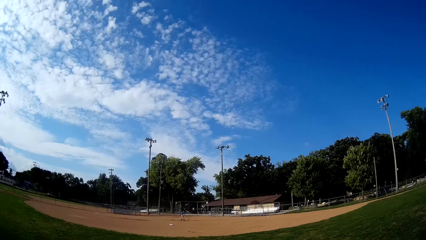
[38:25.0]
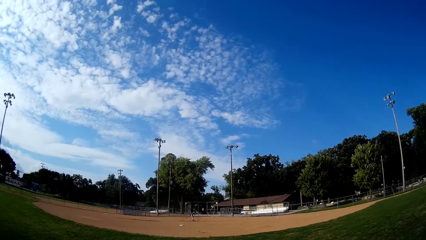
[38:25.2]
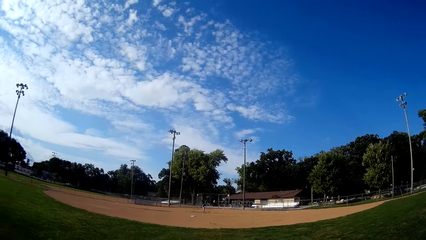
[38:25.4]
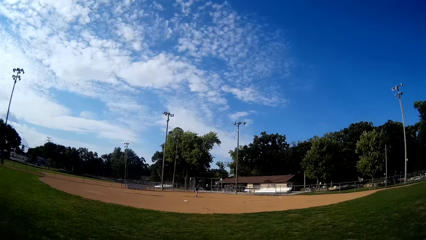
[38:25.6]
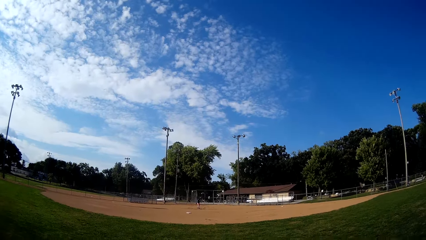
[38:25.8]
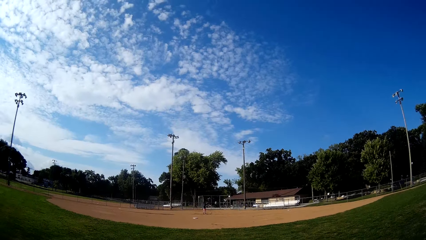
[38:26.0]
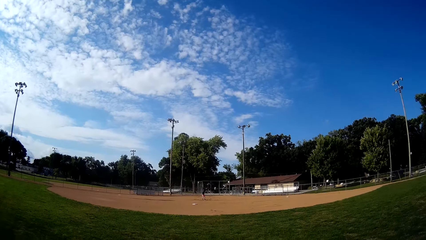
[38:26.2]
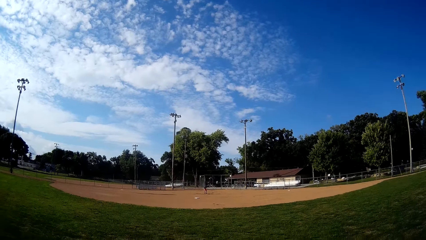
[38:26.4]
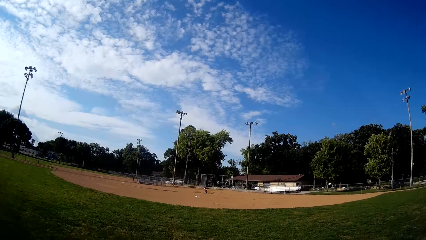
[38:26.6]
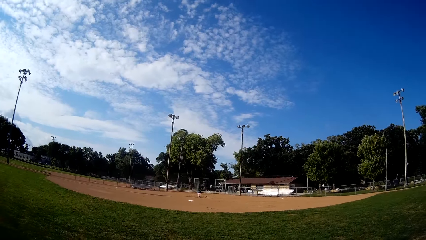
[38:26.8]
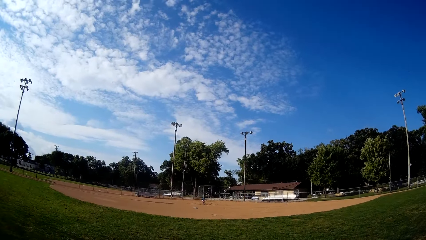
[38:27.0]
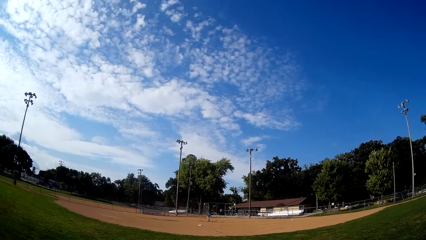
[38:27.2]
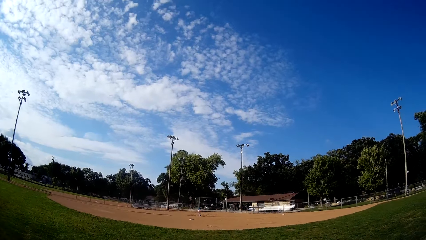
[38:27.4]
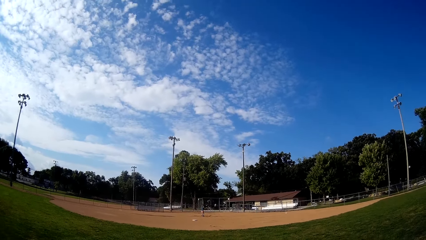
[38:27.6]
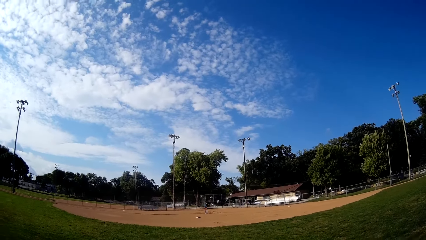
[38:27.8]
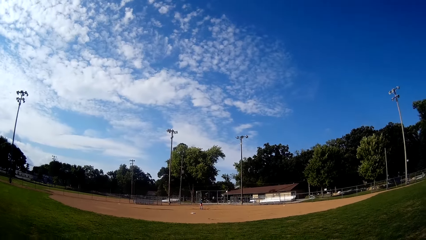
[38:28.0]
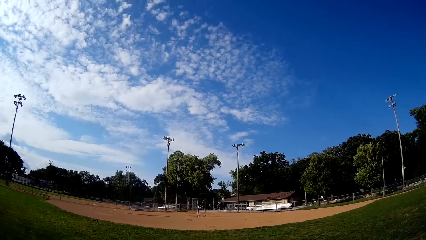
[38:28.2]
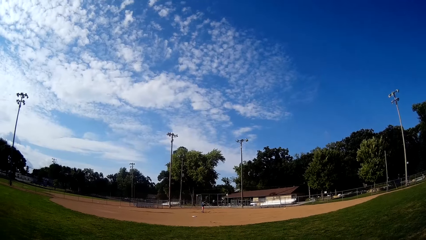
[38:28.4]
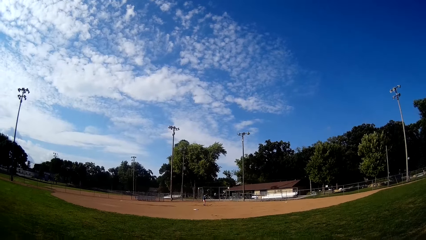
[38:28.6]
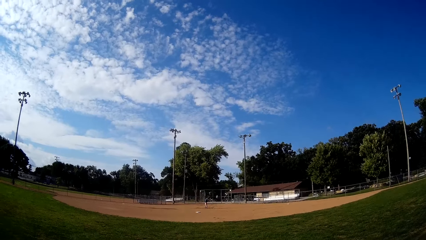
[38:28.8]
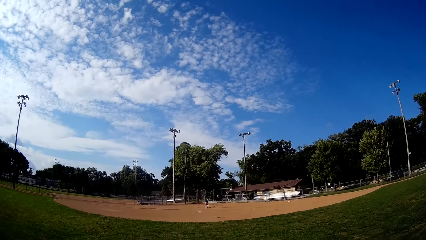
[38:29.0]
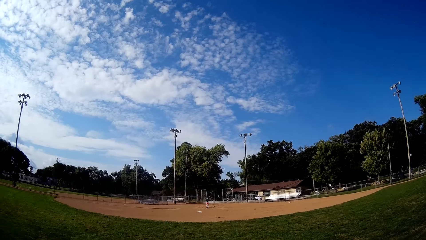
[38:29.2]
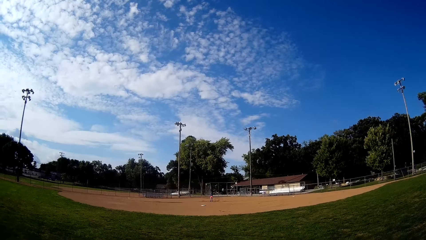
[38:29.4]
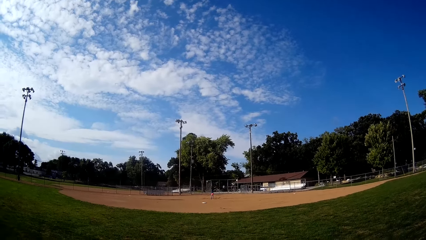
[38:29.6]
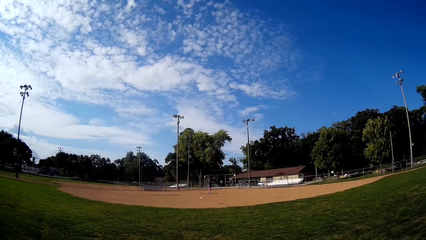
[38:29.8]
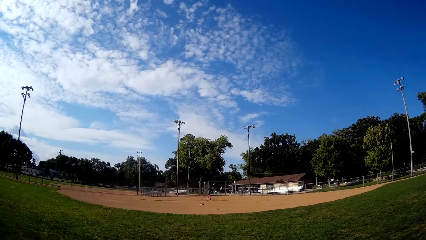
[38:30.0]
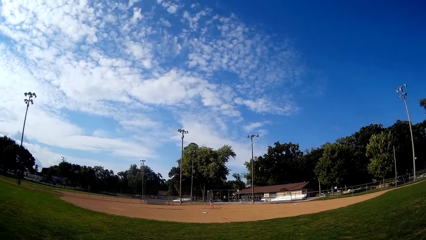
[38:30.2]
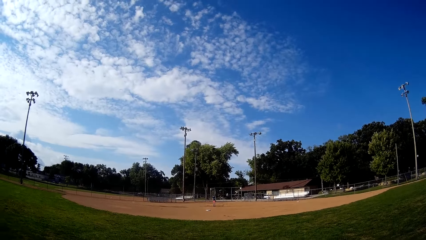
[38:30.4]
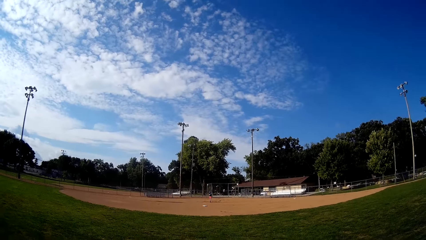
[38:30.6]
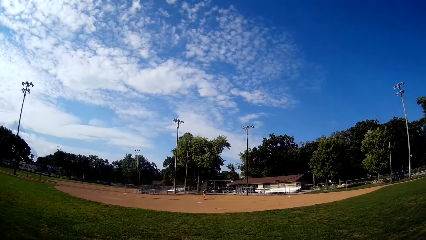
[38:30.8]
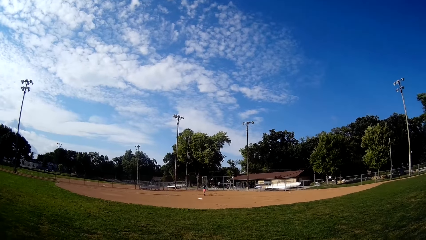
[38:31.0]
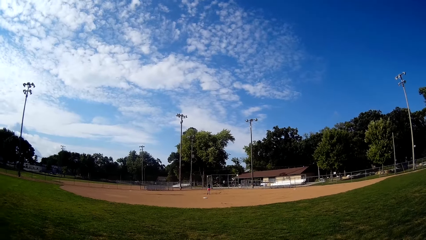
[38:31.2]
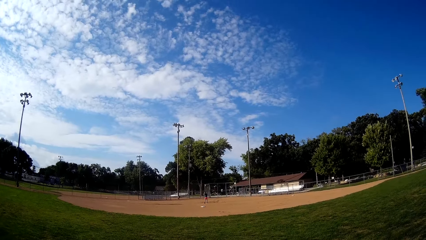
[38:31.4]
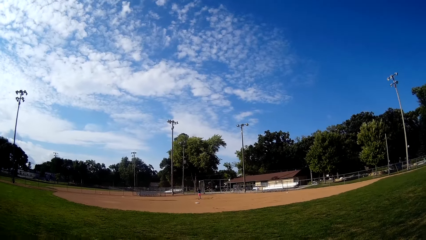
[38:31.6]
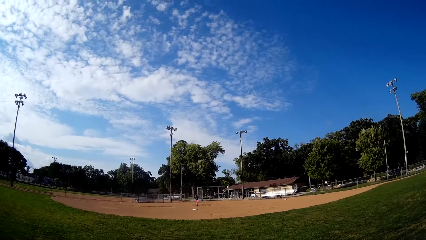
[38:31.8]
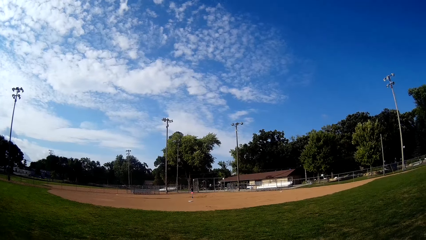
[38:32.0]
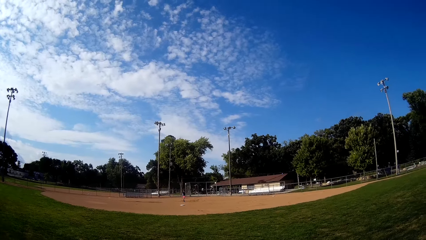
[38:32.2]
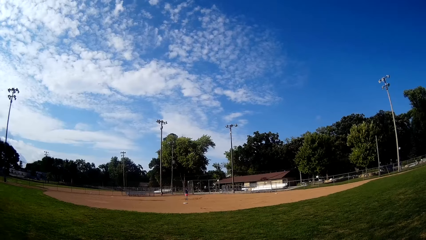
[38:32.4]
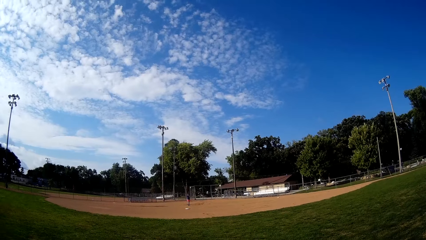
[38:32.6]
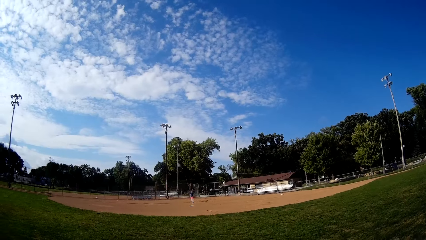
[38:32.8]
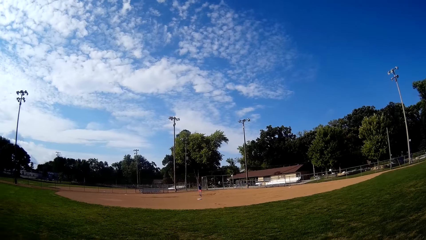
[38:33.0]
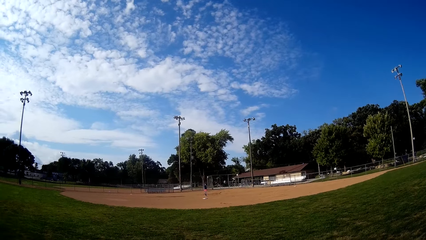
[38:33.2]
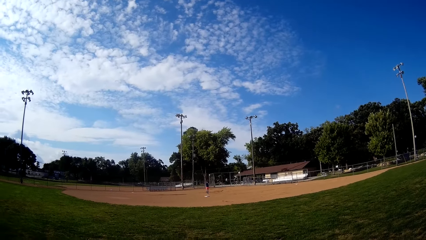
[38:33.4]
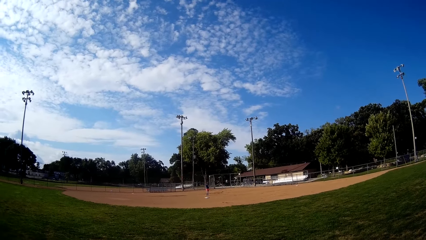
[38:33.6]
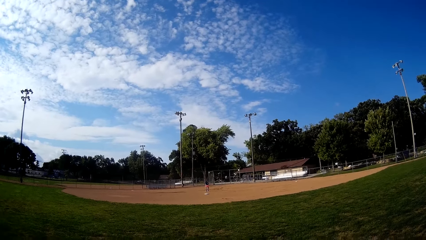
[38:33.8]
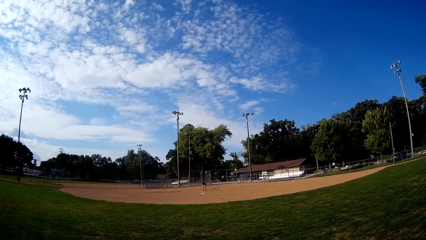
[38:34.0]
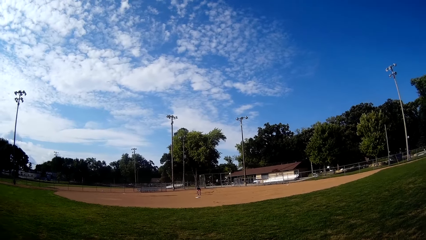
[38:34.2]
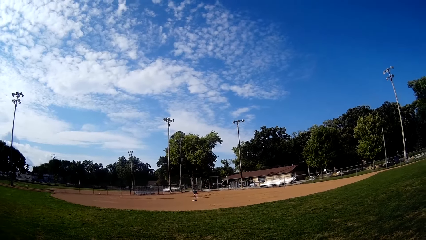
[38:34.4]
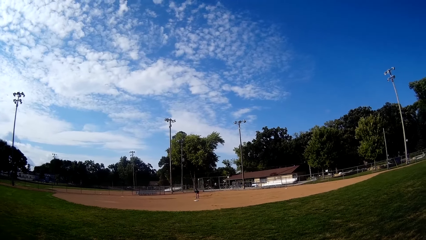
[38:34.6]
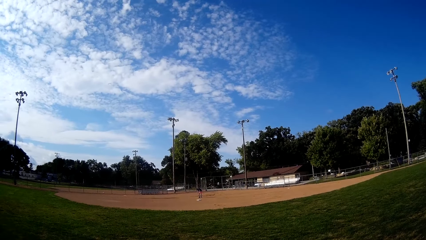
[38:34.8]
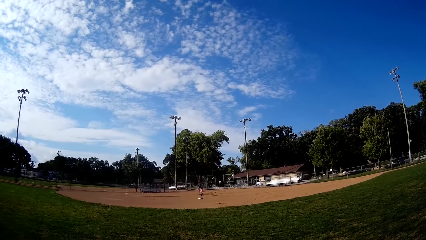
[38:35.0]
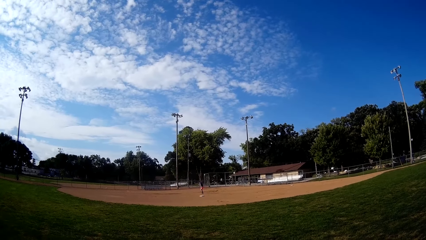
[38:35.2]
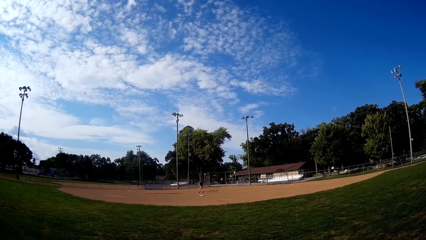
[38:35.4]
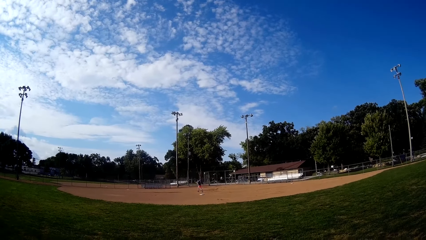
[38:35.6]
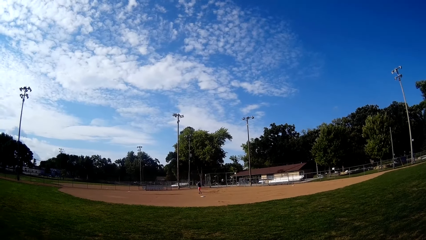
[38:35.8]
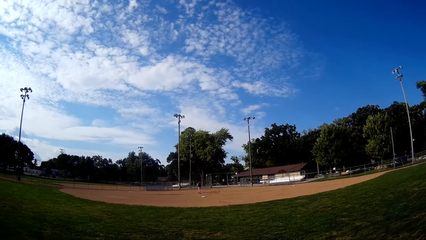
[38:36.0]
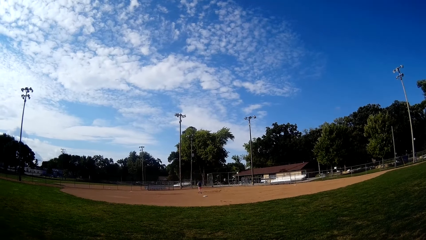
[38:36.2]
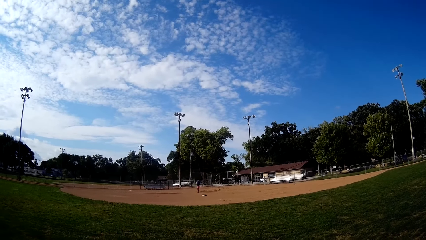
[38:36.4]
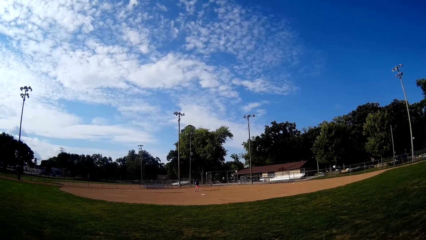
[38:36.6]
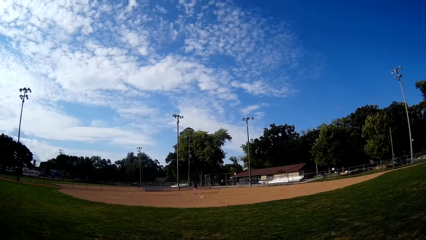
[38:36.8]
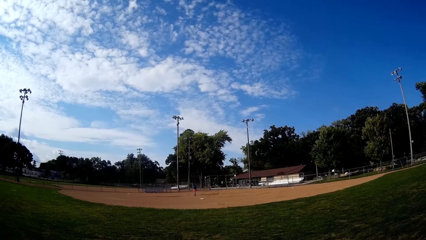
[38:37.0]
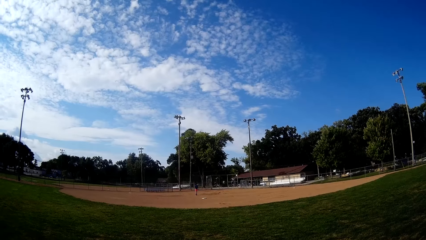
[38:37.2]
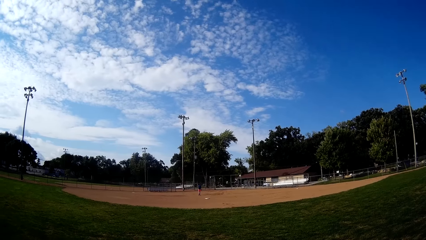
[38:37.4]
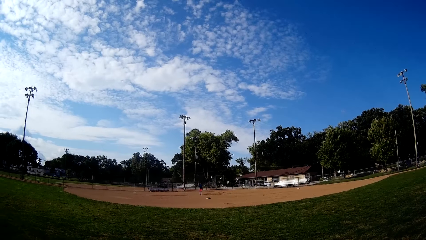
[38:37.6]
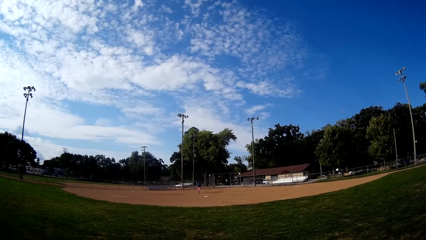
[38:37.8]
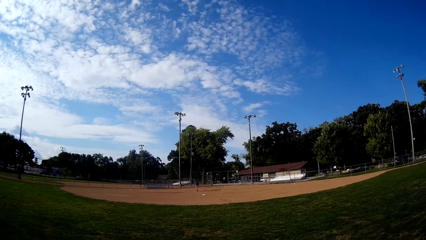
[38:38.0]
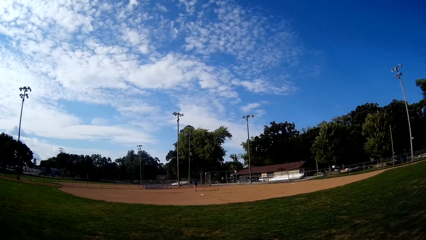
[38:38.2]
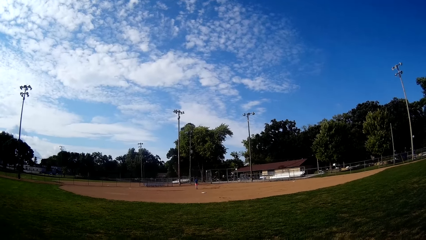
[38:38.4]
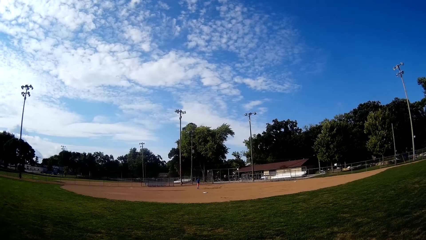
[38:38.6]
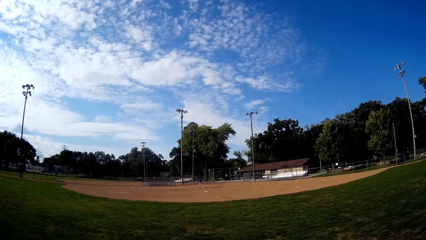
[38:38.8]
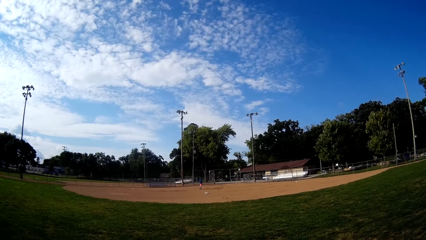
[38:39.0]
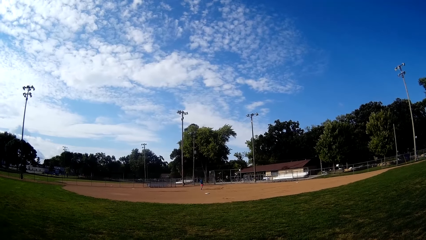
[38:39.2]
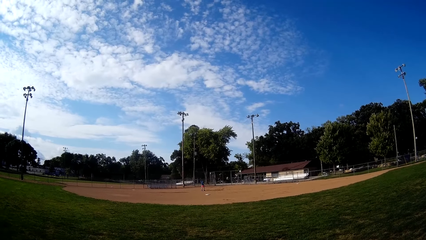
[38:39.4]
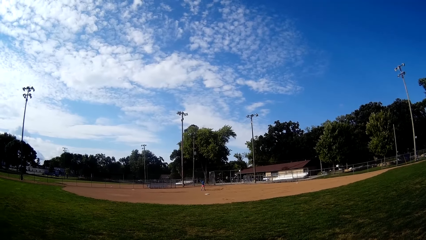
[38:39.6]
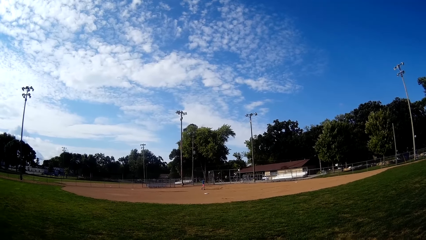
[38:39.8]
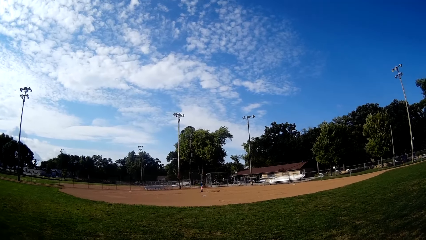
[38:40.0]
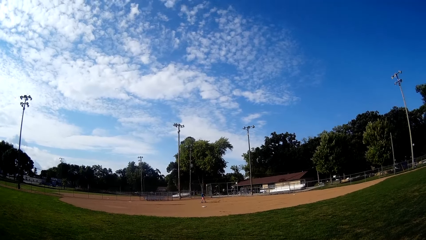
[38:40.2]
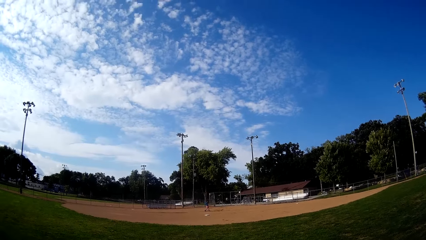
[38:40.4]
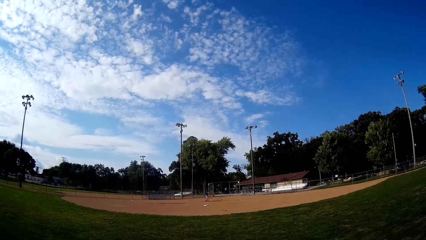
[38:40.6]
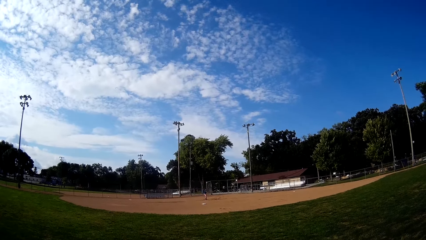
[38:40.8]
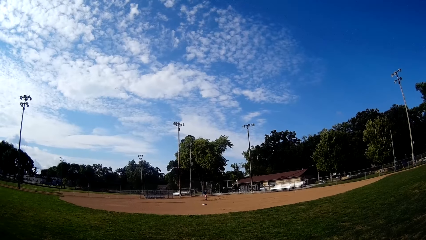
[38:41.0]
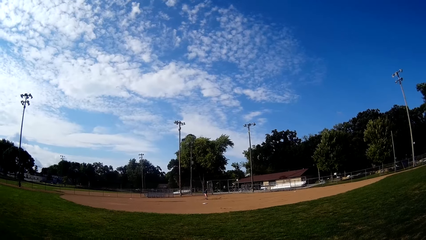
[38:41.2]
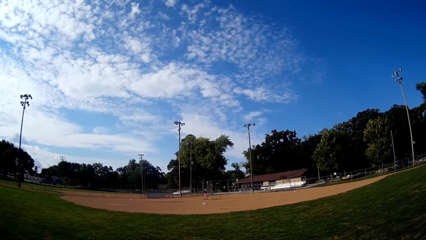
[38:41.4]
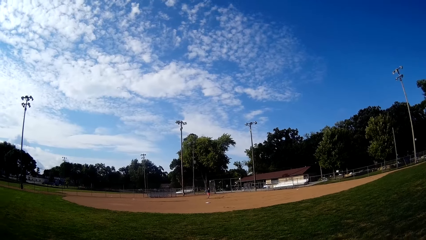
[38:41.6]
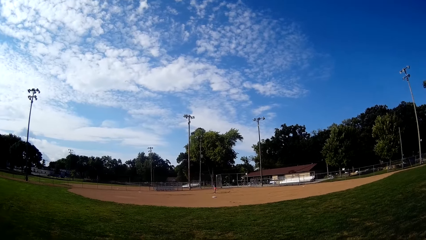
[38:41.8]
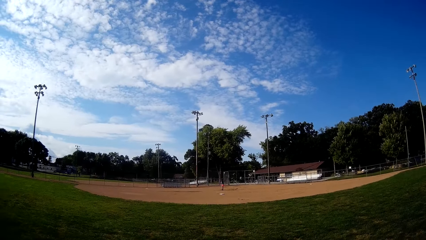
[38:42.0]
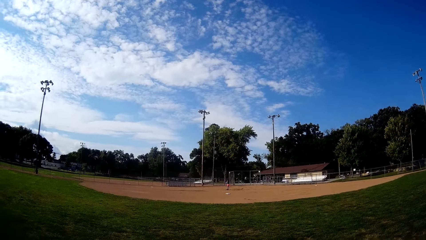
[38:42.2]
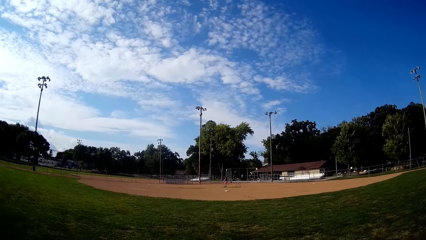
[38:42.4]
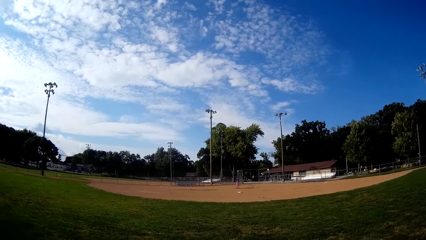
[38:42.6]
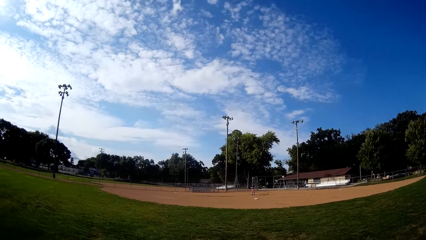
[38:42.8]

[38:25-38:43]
The man picks the ball from the ground. He moves at the field. He tries playing ball with the bat. He walks towards the ball, picks the ball from the ground and walks back to his position. He plays ball towards the camera wearer.
